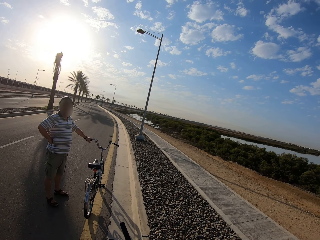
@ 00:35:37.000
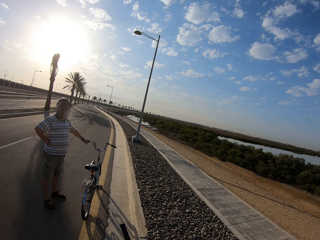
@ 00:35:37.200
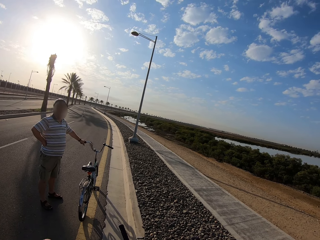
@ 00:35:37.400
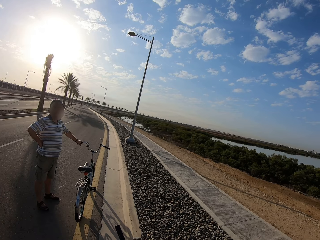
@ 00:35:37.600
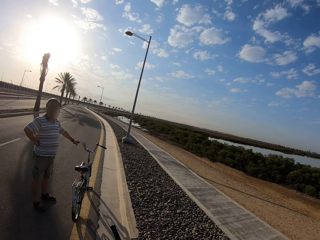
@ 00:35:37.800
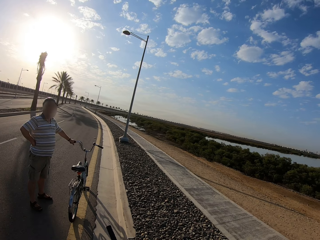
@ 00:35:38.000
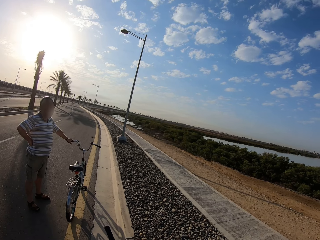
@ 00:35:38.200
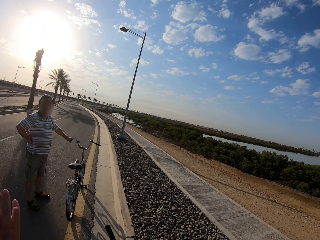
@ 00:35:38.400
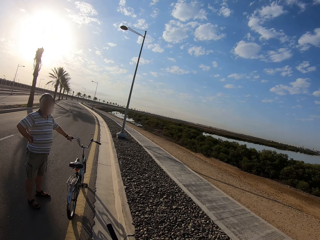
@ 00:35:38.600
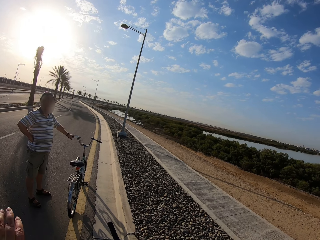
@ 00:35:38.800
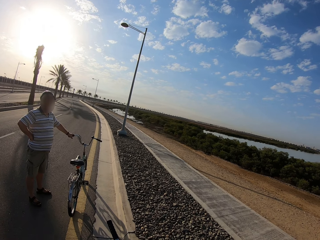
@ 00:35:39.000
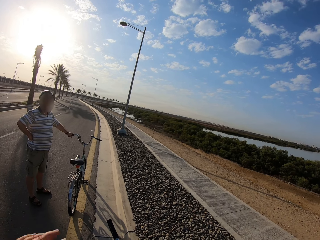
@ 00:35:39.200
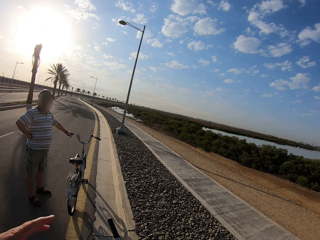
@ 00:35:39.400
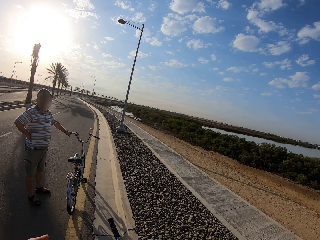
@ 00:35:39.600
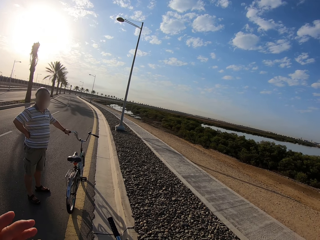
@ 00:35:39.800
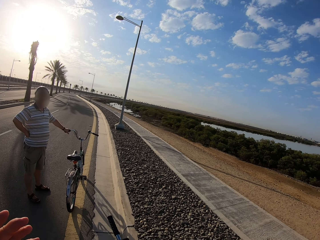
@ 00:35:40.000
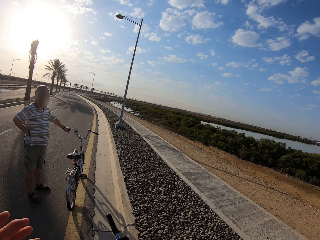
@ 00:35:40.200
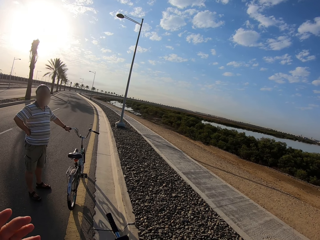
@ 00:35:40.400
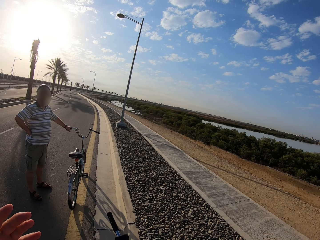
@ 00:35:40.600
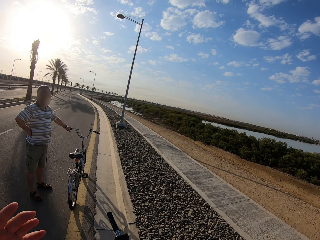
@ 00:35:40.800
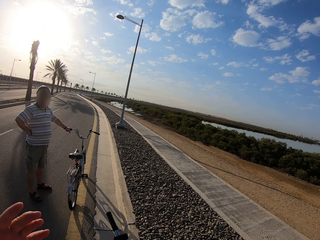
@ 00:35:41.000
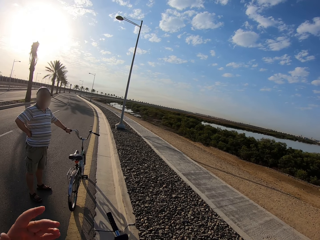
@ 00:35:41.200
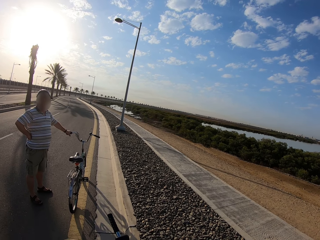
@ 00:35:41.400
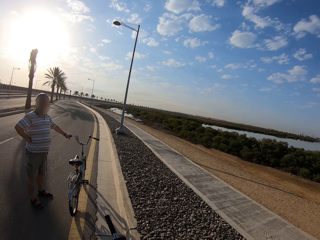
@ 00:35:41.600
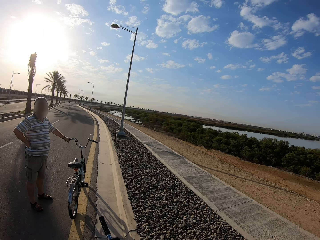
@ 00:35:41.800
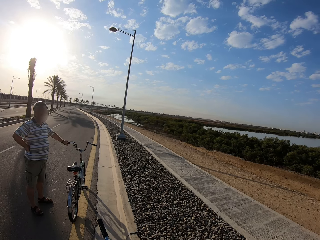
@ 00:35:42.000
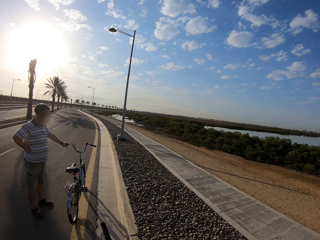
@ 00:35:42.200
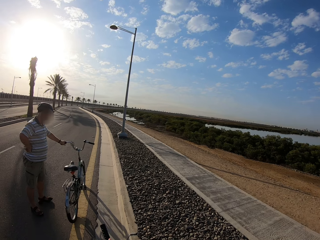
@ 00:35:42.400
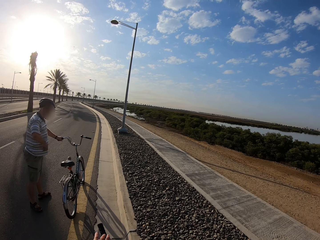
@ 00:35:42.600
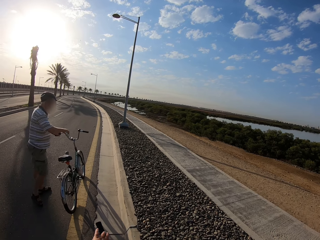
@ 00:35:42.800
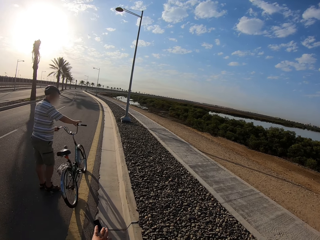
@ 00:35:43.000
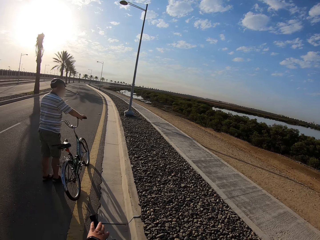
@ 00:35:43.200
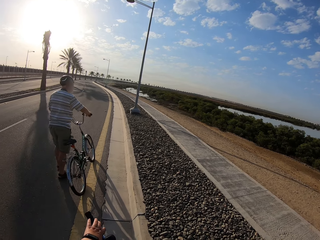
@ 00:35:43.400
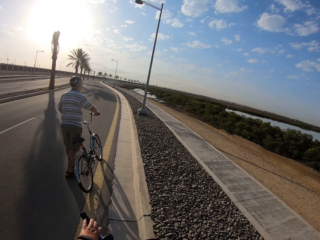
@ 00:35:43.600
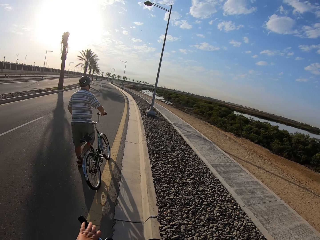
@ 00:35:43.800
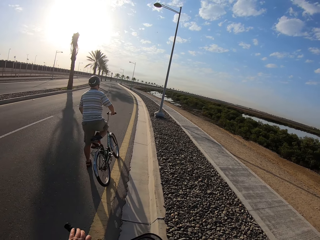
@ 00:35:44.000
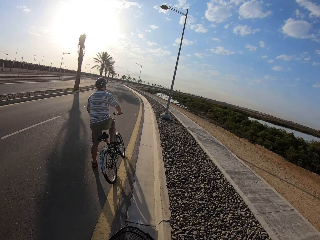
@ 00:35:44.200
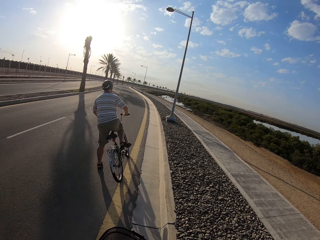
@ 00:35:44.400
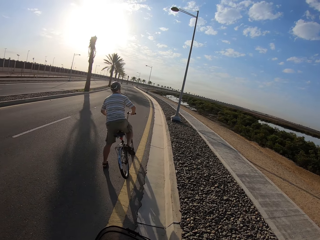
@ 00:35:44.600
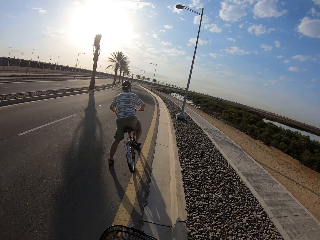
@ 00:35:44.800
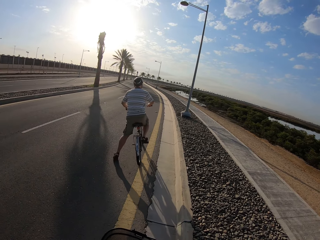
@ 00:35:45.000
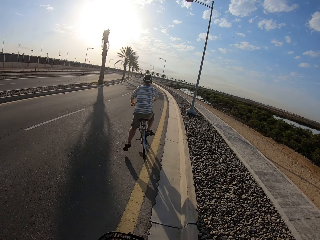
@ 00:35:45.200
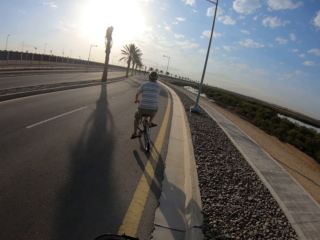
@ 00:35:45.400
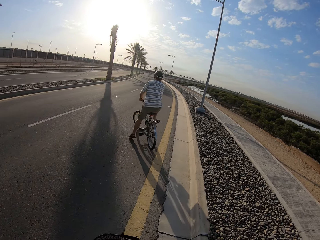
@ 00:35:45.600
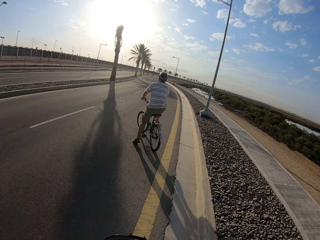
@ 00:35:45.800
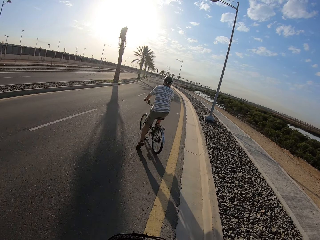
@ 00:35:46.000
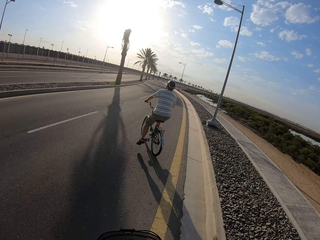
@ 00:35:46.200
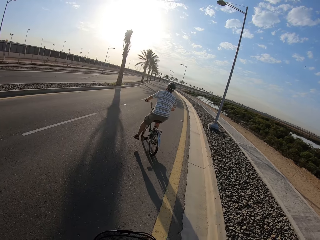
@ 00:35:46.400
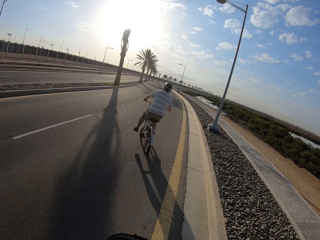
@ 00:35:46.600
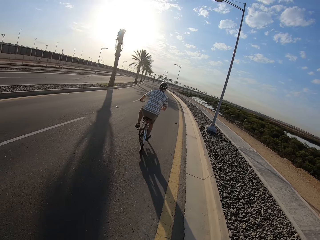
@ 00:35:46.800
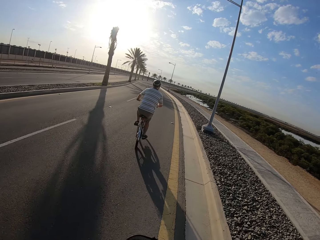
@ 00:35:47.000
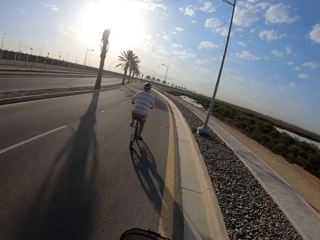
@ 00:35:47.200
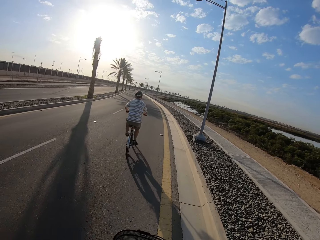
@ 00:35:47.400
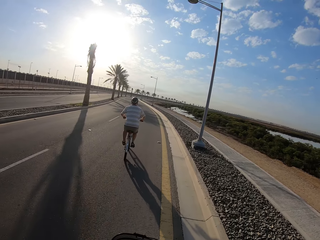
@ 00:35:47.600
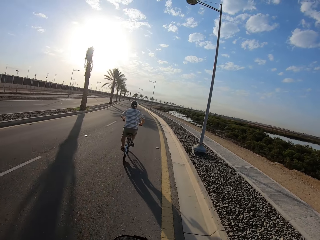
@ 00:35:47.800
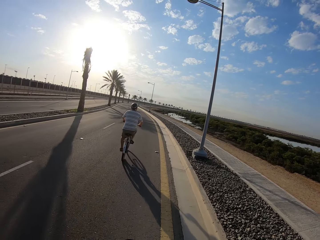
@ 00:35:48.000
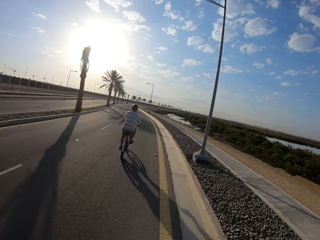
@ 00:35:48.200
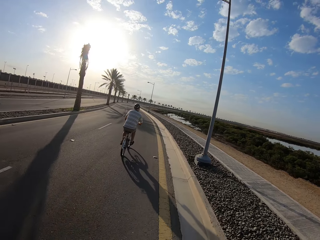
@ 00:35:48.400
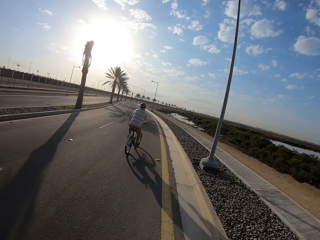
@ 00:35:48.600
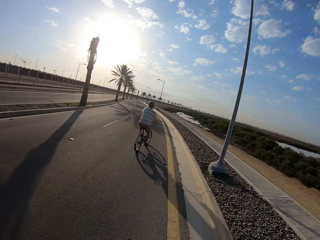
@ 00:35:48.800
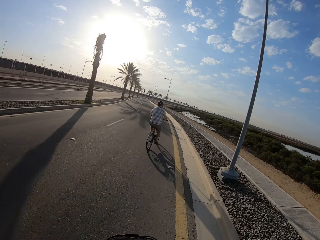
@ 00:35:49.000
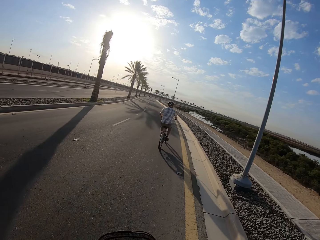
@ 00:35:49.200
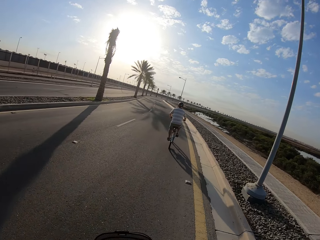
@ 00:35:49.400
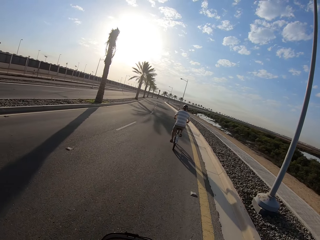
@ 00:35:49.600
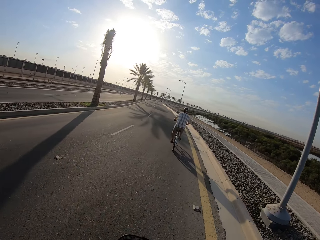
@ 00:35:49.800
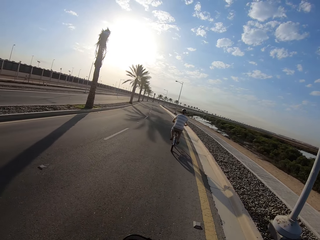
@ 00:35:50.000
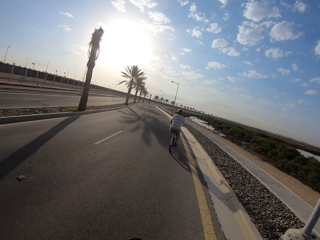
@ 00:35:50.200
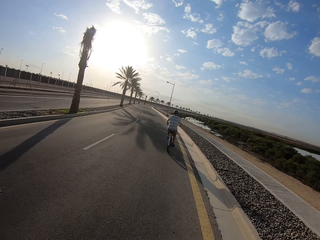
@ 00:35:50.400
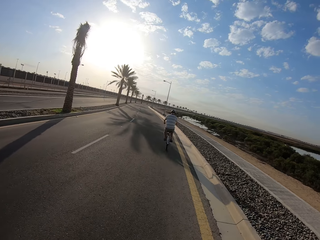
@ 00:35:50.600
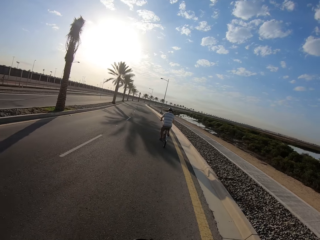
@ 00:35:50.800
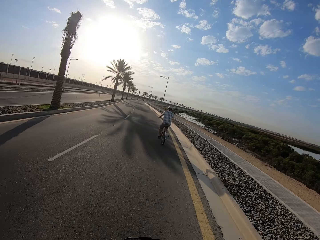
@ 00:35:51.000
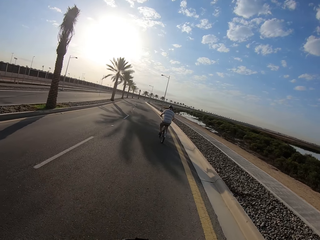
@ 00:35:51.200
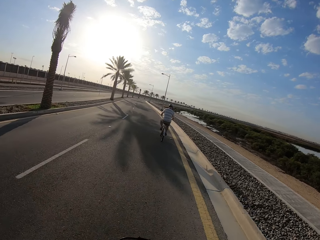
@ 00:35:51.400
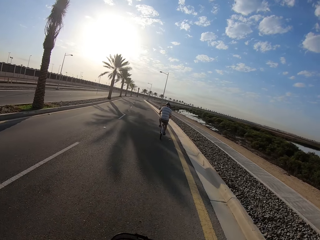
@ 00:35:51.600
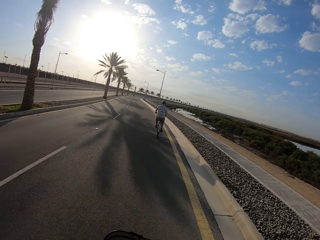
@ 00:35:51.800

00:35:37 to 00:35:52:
The cyclist places his right hand on the handlebar of the bicycle. The camera wearer moves the left handlebar of the bicycle with his left hand. The cyclist places his right leg on the pedal of the bicycle. The camera wearer cycles on the road with the bicycle. The cyclist cycles on the road with his right leg on the bicycle. The cyclist has started riding again. The cyclist cycles on the road with both legs on the bicycle and places his left leg on the pedal of the bicycle.

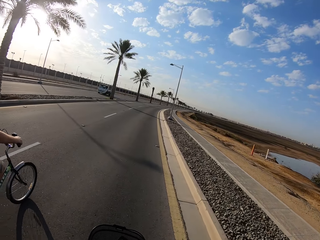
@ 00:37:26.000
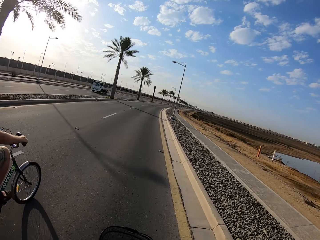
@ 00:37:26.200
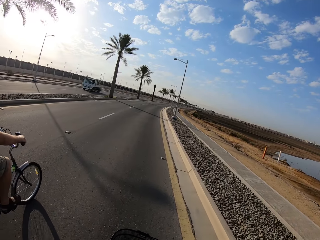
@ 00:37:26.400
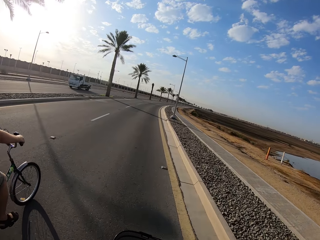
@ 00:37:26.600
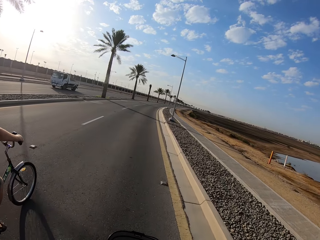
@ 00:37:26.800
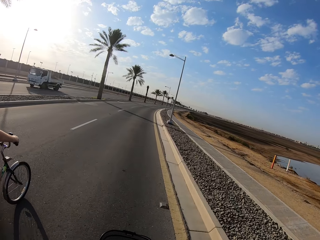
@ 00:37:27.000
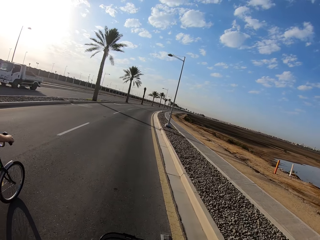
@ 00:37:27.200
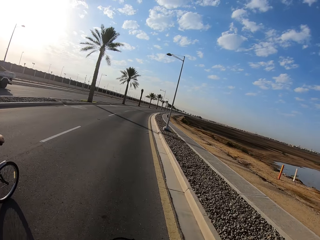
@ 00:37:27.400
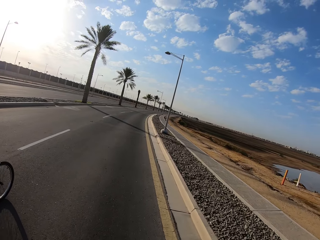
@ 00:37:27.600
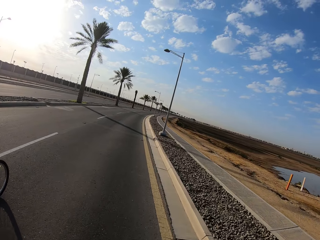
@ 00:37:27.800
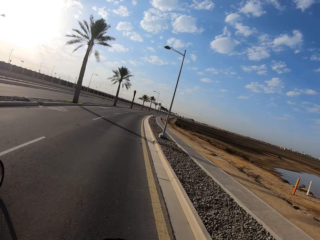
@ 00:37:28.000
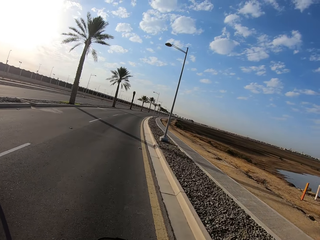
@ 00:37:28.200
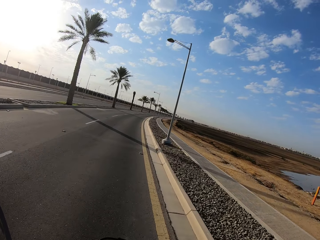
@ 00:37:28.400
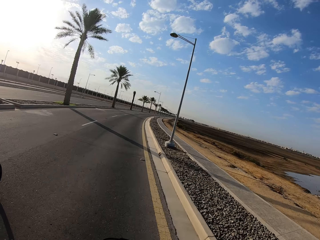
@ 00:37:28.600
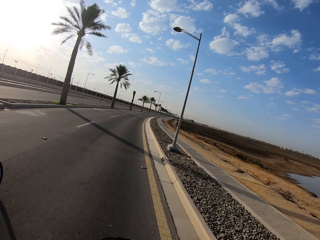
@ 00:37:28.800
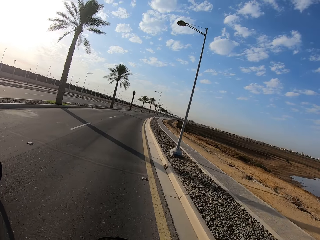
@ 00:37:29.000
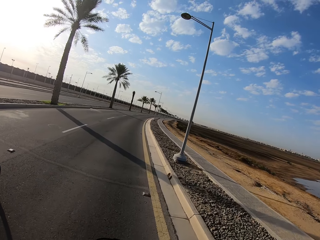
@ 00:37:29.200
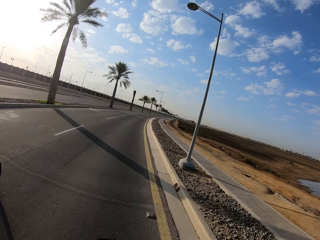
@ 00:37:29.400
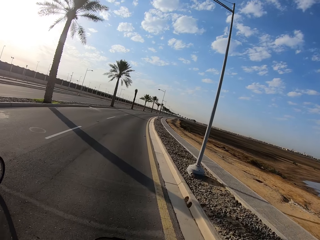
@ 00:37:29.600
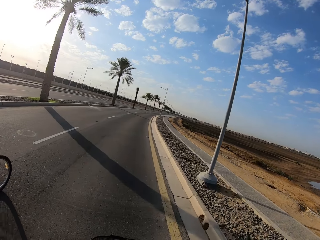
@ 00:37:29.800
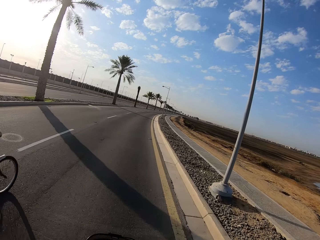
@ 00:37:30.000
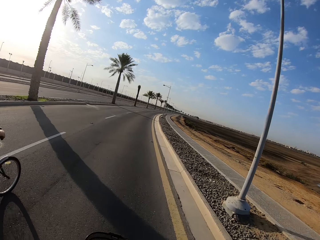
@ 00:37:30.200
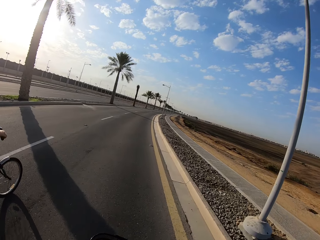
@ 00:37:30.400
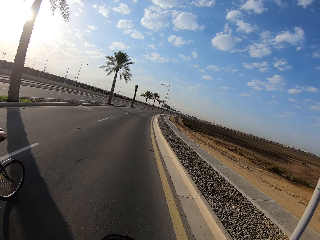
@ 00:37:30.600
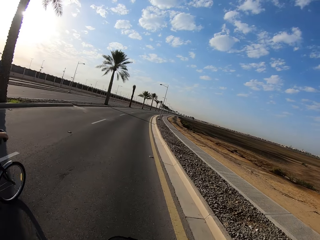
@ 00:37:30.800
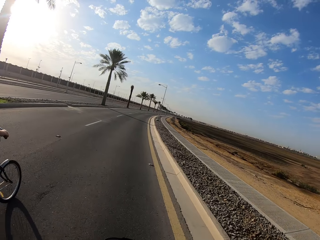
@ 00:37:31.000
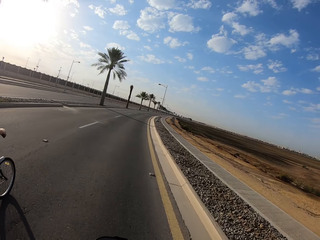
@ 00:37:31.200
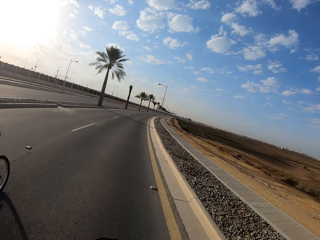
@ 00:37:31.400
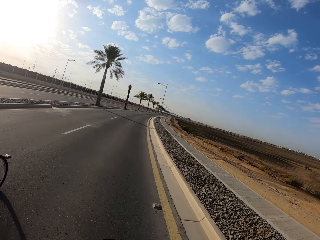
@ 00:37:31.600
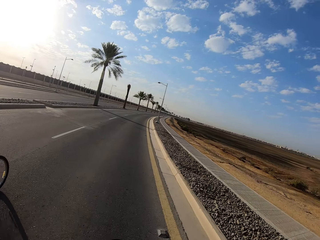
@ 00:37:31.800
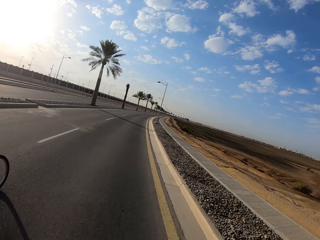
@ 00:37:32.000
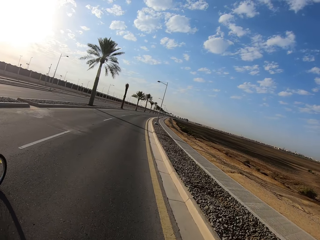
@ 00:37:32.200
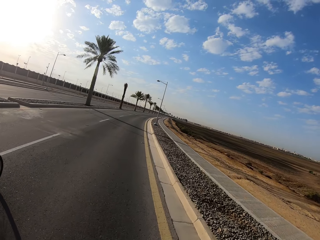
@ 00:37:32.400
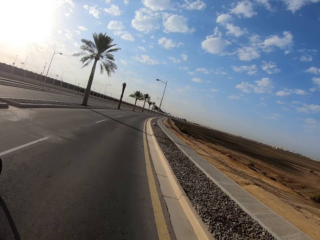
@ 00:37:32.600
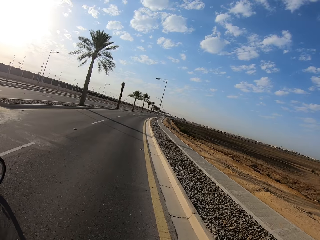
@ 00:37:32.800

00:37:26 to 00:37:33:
A white trailer drives past the camera wearer.
